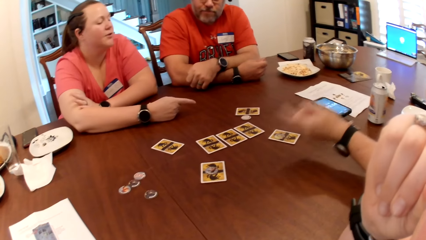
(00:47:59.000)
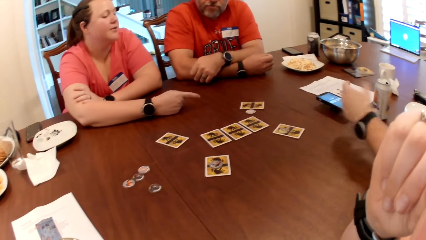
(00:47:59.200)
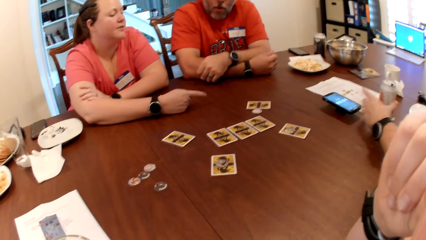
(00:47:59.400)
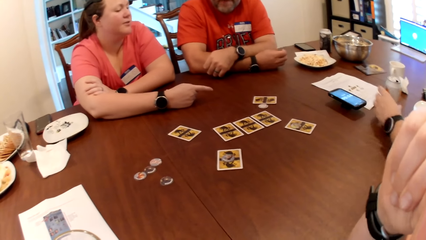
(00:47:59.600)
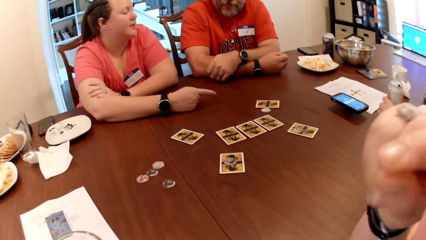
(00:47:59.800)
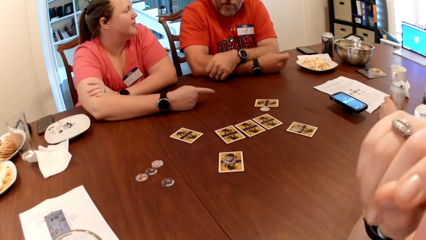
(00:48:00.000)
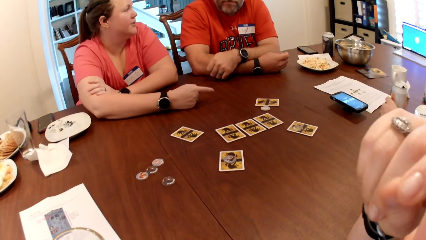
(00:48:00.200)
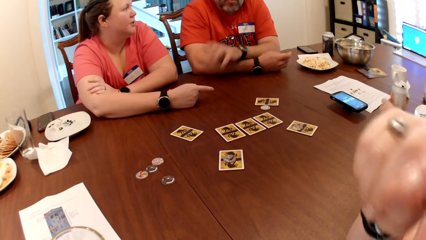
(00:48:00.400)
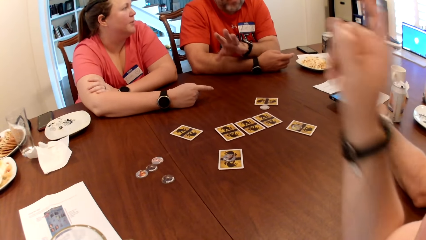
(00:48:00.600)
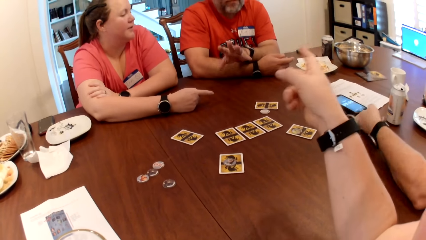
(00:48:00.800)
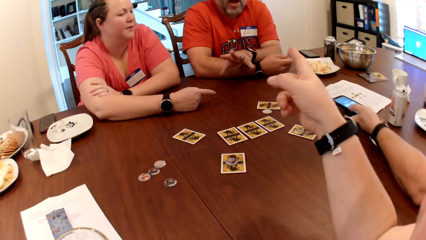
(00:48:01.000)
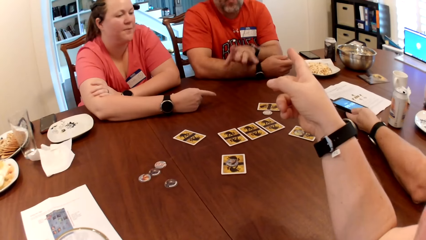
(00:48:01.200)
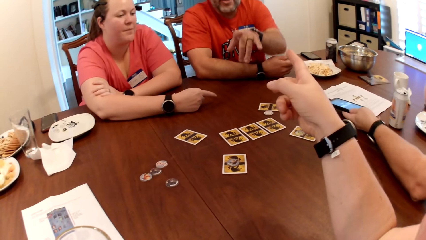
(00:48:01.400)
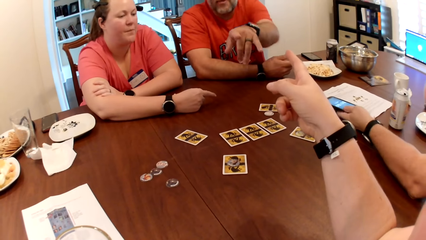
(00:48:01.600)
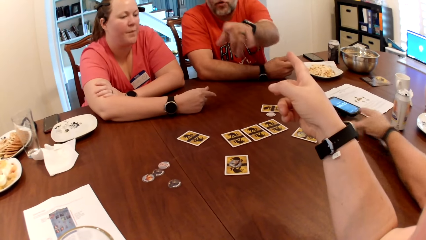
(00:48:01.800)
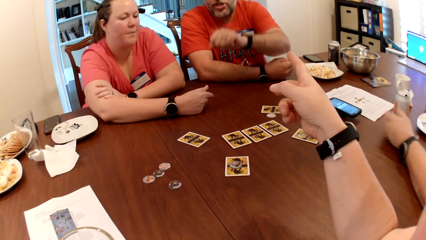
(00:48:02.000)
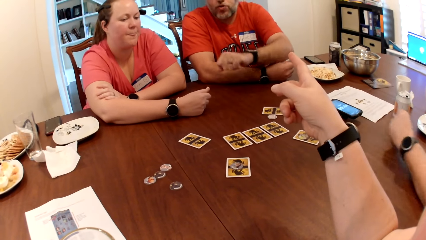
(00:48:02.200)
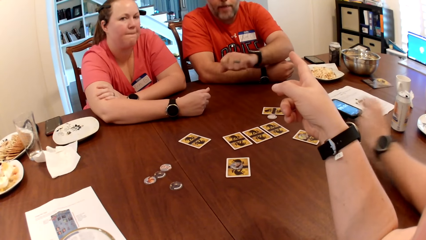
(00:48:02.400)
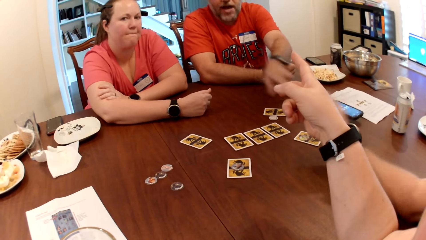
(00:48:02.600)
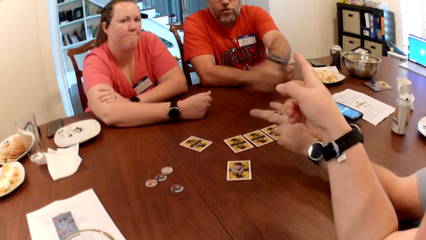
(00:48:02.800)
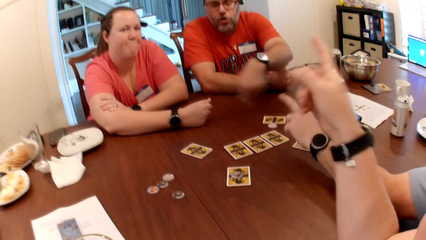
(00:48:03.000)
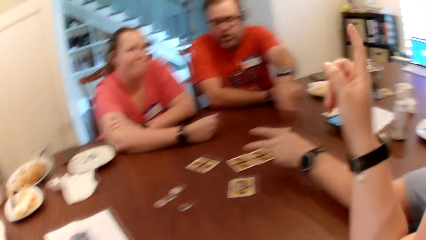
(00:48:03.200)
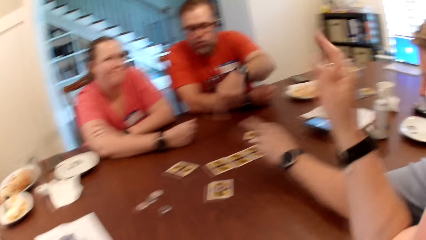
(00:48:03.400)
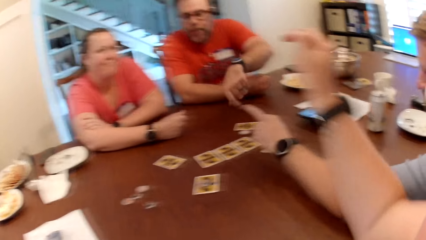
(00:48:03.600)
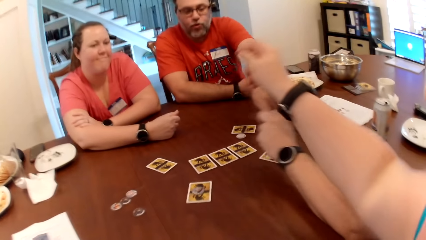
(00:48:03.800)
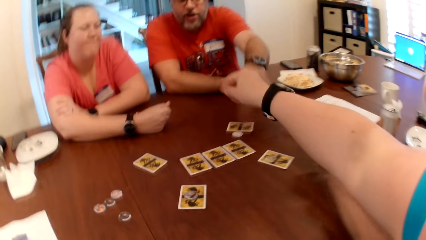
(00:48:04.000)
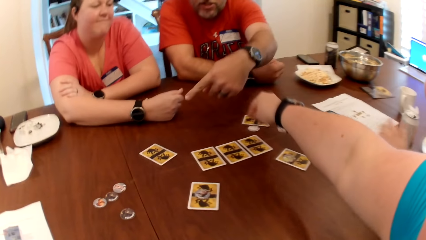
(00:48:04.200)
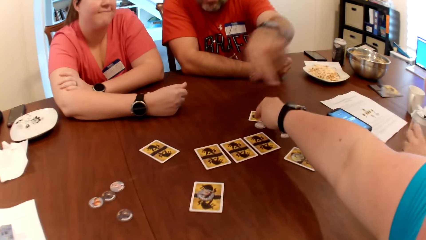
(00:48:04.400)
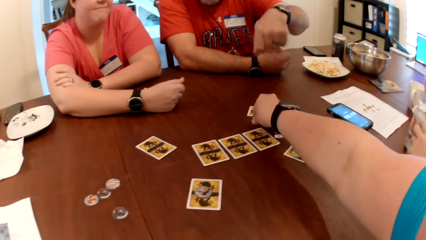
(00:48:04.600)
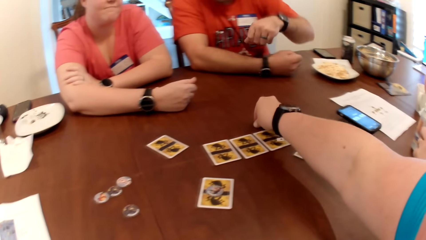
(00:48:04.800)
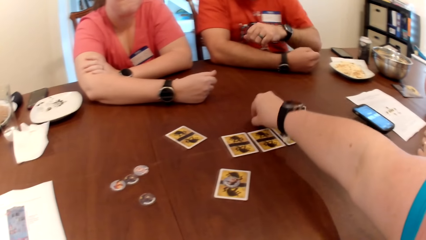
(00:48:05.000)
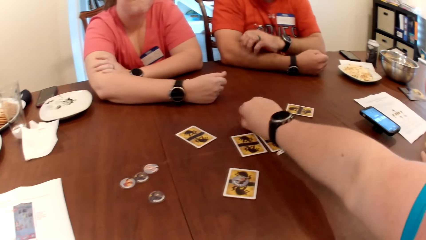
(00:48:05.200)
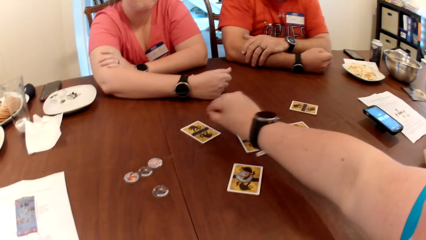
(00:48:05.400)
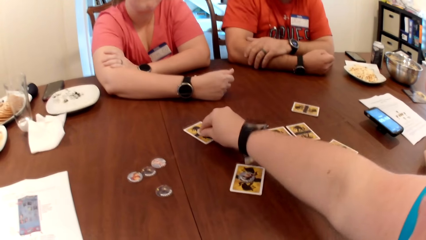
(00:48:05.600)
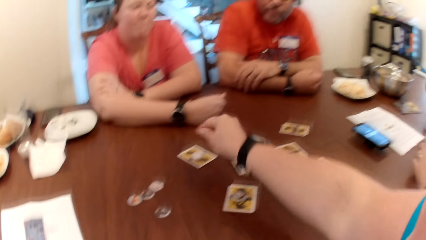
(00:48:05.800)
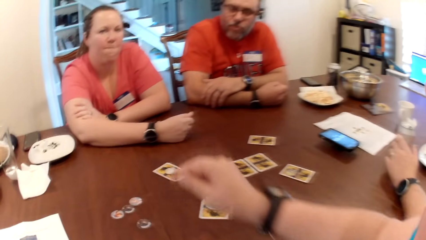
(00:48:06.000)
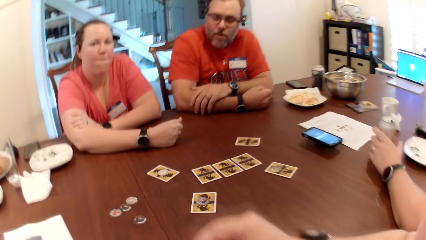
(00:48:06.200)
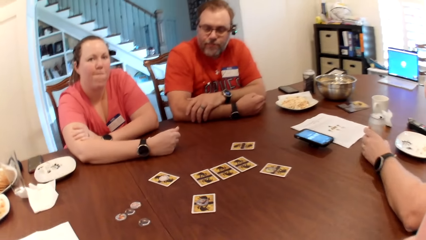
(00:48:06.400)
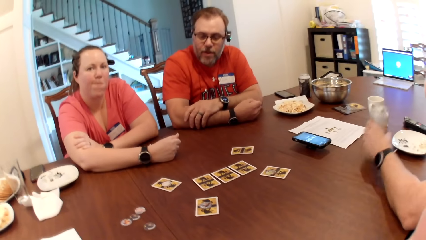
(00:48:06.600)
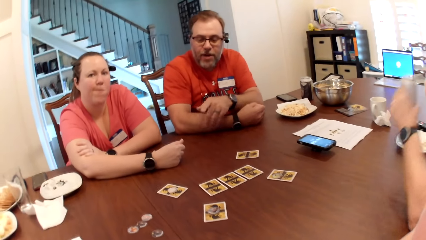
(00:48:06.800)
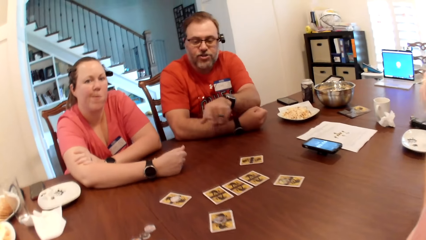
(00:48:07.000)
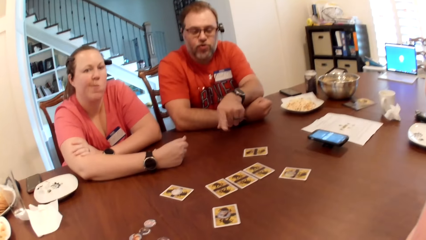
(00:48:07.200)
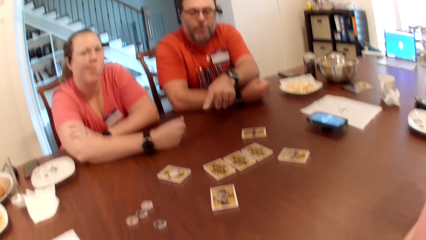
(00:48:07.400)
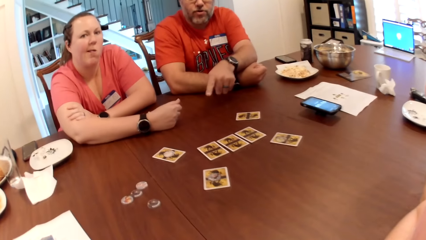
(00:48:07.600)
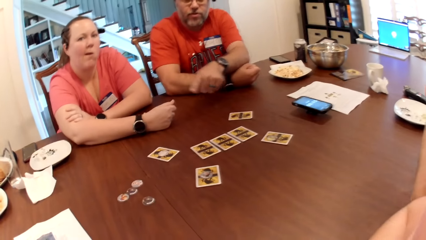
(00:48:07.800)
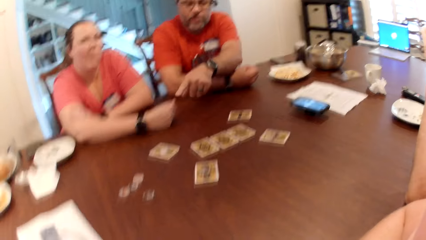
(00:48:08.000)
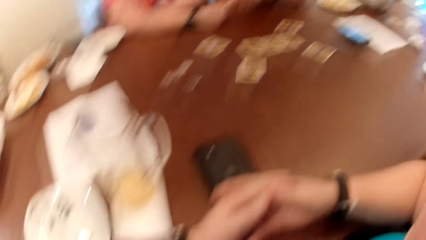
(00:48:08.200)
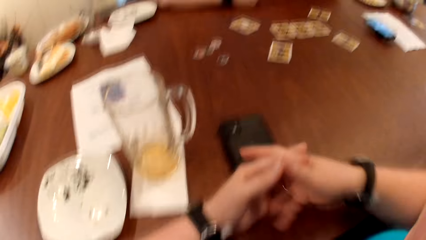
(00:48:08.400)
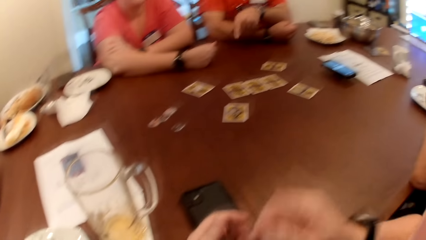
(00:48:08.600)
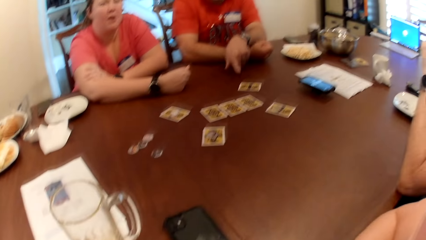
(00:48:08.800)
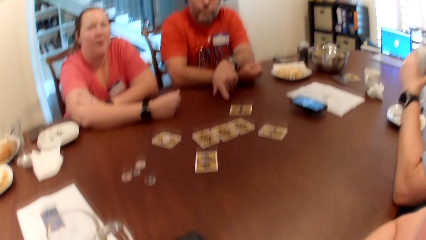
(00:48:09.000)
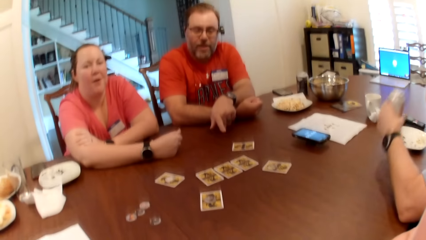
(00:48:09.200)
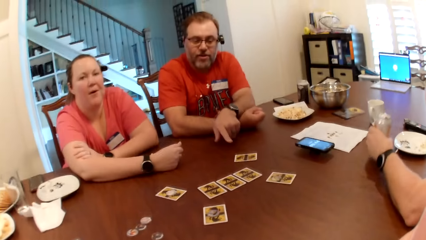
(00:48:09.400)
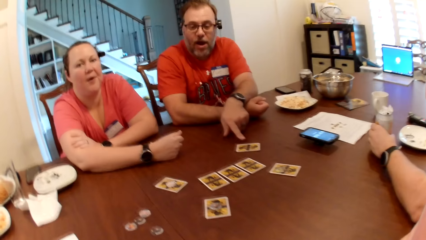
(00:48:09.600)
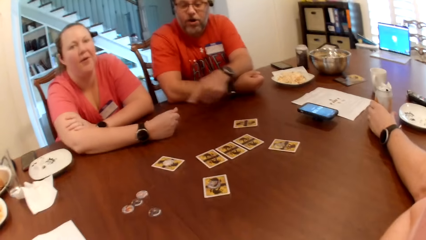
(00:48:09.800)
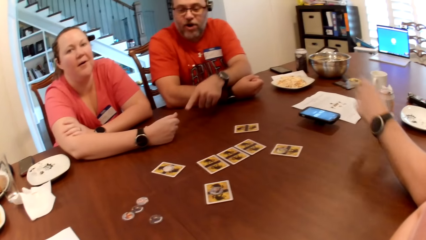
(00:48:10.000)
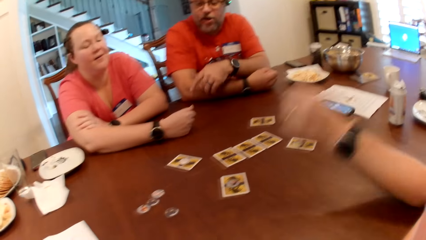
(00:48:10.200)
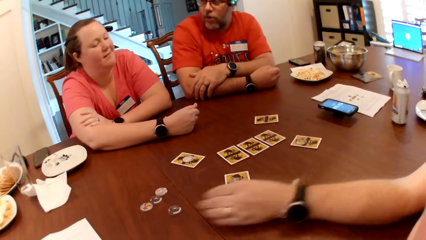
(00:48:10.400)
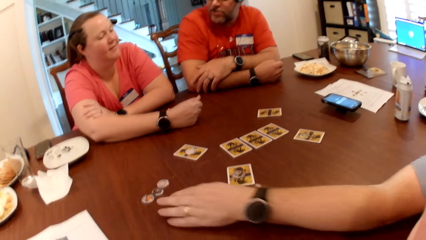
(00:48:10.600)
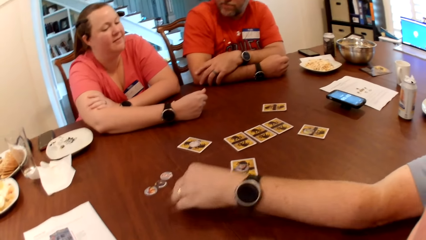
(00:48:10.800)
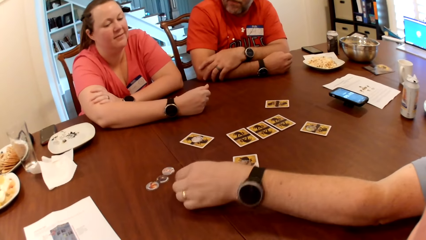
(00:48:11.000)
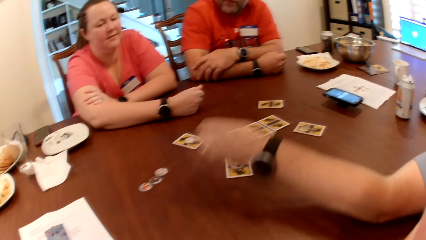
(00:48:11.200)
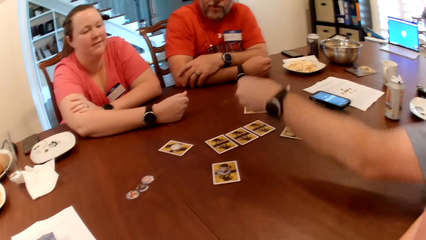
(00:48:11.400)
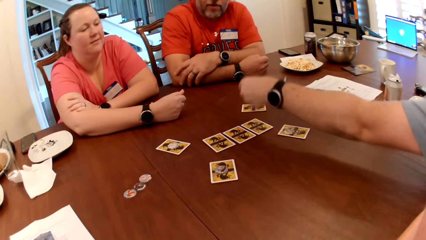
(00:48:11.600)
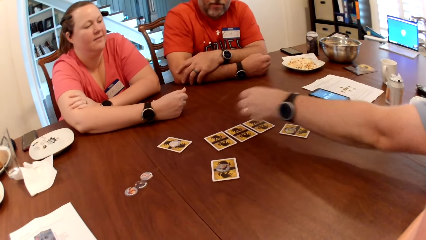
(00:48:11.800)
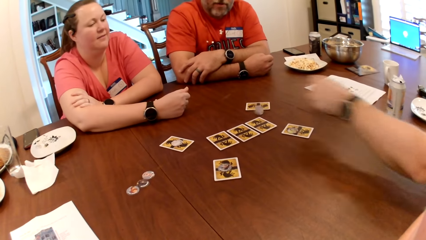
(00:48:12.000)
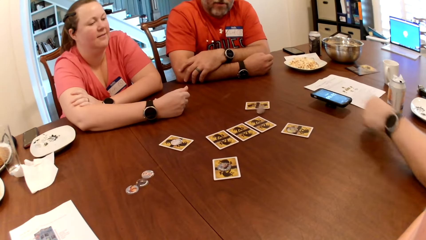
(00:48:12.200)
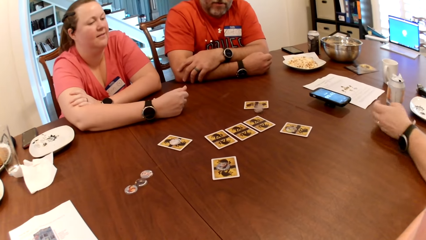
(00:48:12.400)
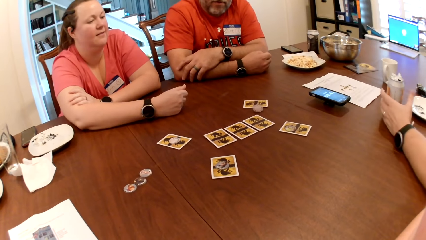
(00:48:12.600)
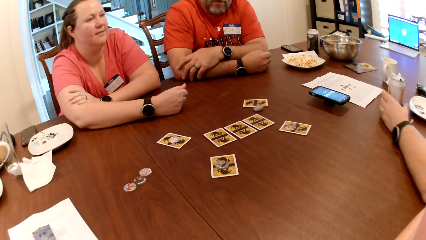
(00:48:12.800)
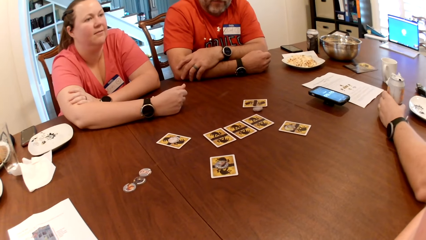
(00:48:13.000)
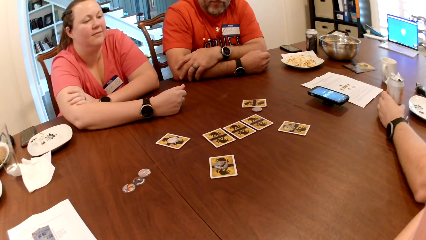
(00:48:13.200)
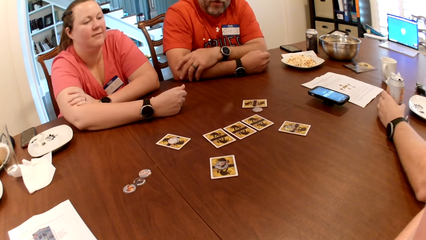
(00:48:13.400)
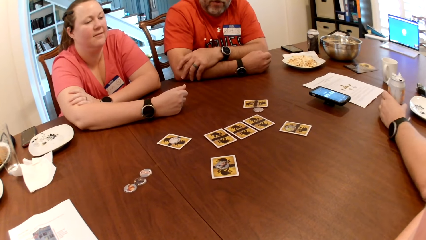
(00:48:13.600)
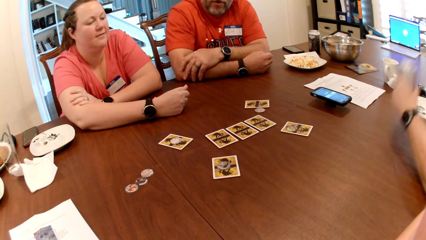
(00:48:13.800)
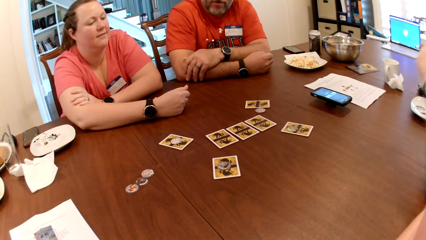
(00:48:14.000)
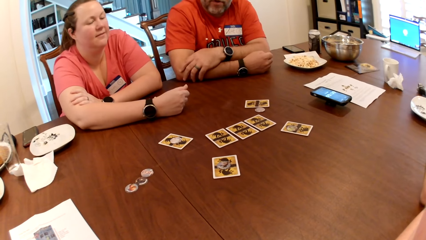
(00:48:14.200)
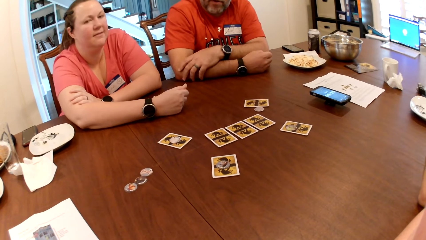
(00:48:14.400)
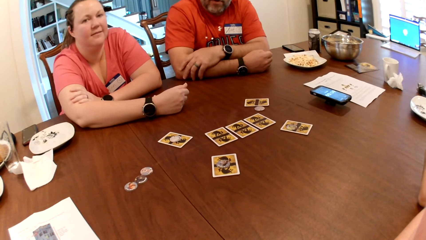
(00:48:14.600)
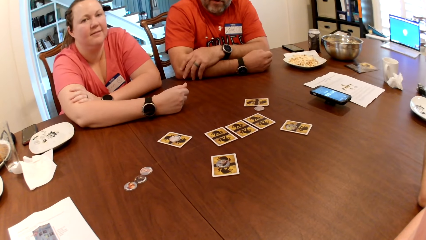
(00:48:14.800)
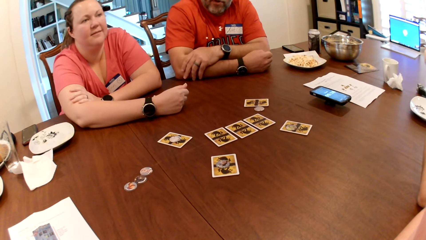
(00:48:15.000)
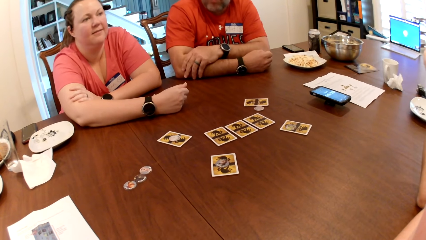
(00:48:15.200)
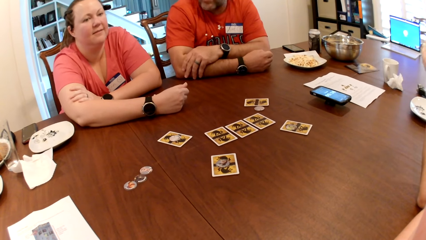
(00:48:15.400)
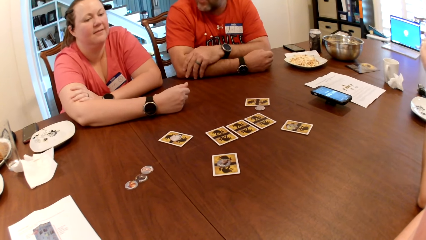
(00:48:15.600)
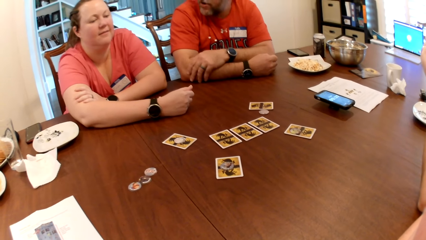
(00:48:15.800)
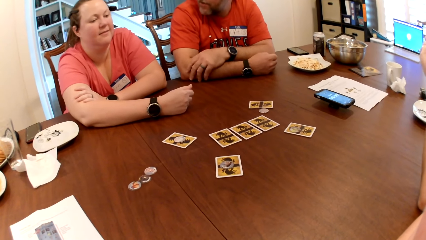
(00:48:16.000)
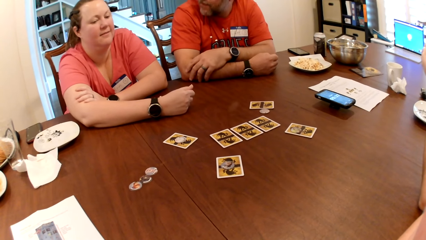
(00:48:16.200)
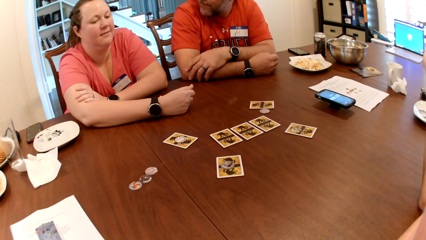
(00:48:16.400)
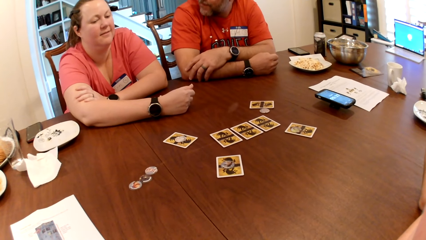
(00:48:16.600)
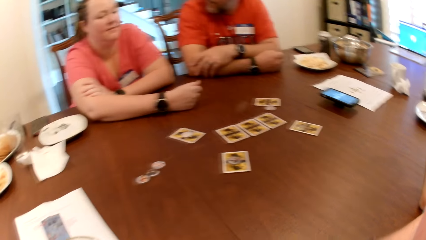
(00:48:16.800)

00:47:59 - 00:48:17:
A man and a lady point to the cards. The man adjusts the can bottle or beer can on the table with his left hand, holds the beer can, and moves a phone on the table with his left hand. Another man points to the camera wearer. The camera wearer points to the other man. The first man points to the lady. The camera wearer picks the coin from the table with her right hand. She drops the coin on the card with her right hand. The first man picks the can bottle from the table with his left hand, and holds the beer can. The other man points to the cards. The first man drops the can bottle on the table with his right hand, picks the coin from the table with his left hand, and drops the coin on the table with his left hand. The first man places his left hand on the can bottle on the table, holds the beer can, and picks the can bottle from the table with his right hand. The other man speaks to the lady.
